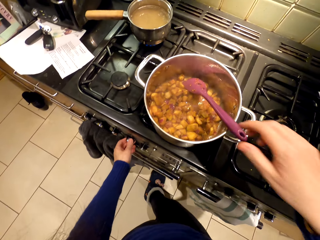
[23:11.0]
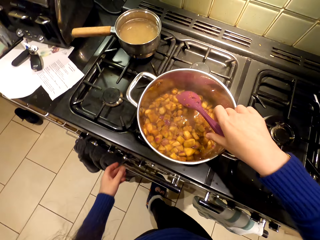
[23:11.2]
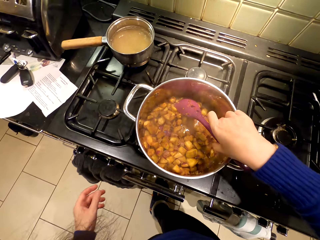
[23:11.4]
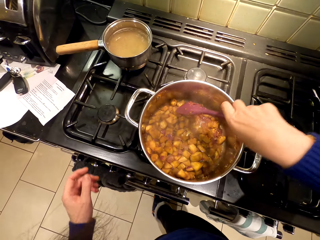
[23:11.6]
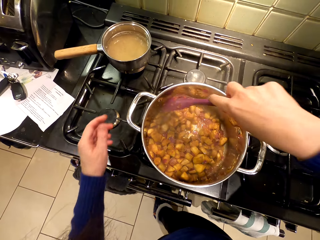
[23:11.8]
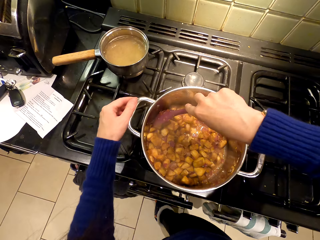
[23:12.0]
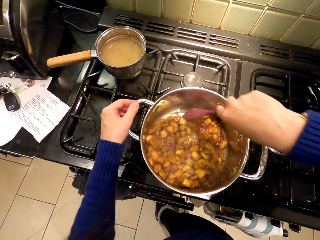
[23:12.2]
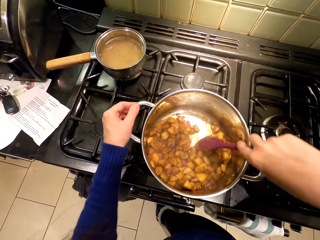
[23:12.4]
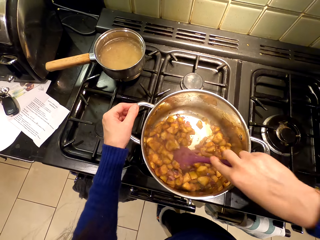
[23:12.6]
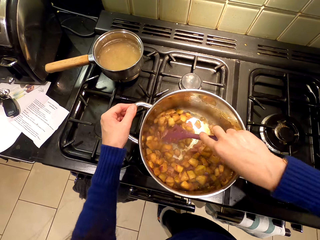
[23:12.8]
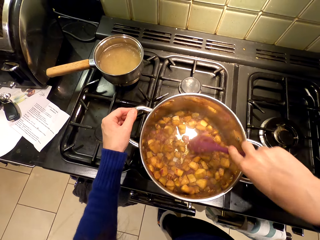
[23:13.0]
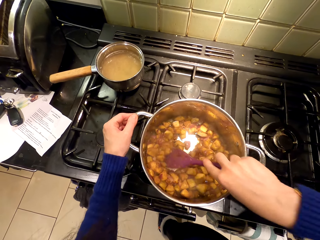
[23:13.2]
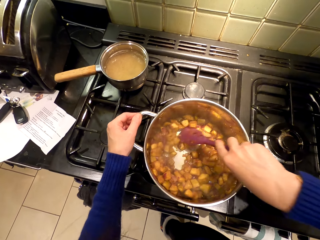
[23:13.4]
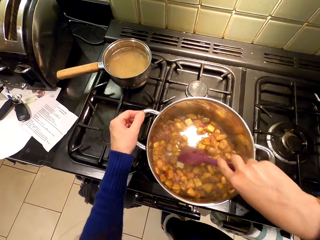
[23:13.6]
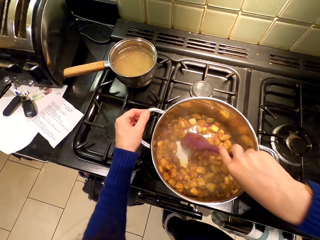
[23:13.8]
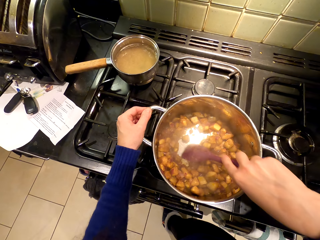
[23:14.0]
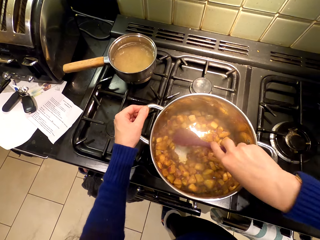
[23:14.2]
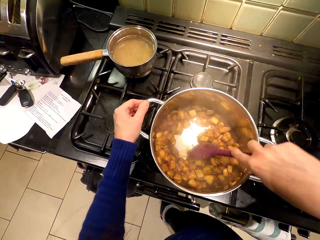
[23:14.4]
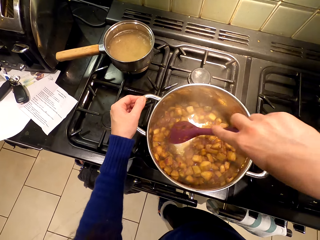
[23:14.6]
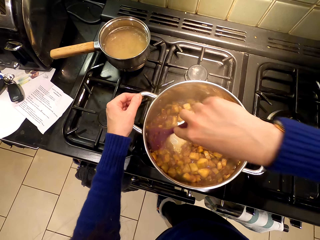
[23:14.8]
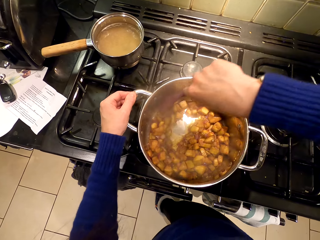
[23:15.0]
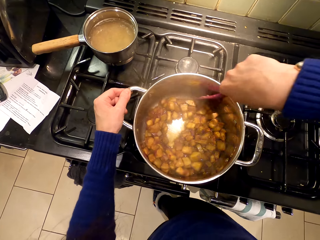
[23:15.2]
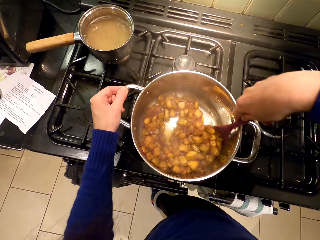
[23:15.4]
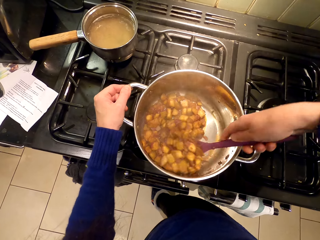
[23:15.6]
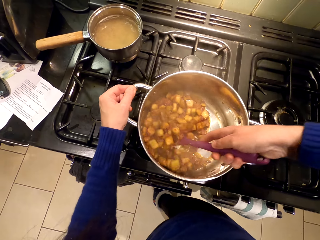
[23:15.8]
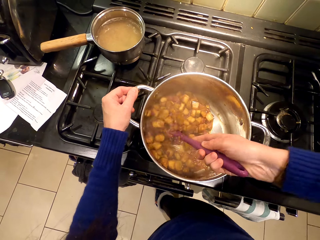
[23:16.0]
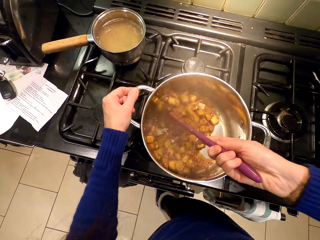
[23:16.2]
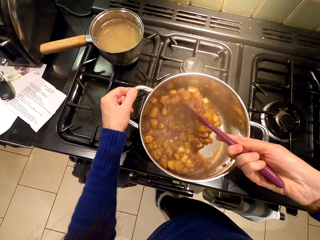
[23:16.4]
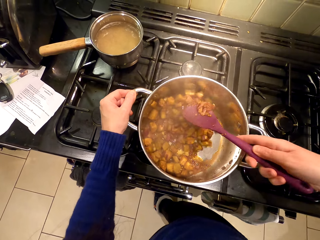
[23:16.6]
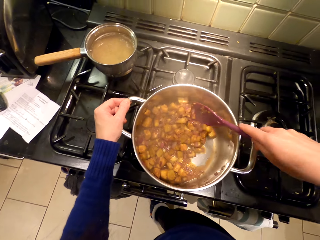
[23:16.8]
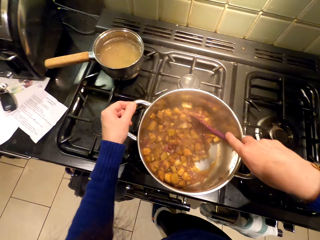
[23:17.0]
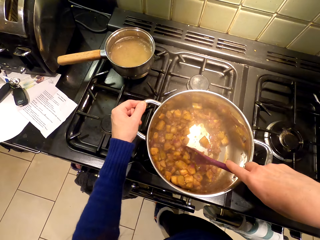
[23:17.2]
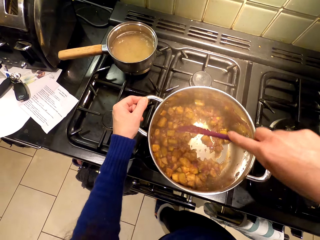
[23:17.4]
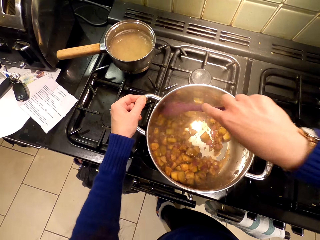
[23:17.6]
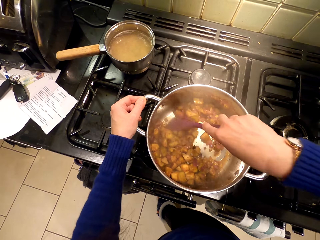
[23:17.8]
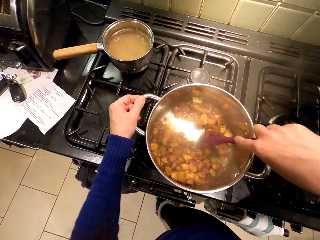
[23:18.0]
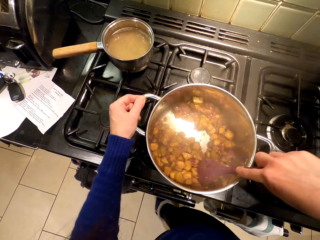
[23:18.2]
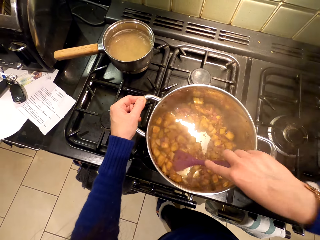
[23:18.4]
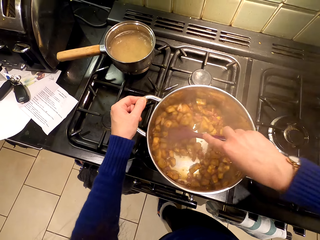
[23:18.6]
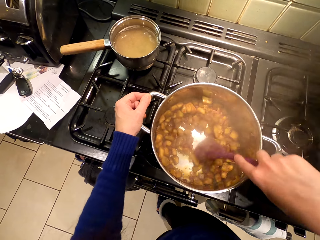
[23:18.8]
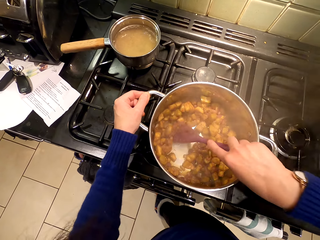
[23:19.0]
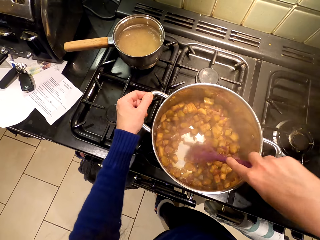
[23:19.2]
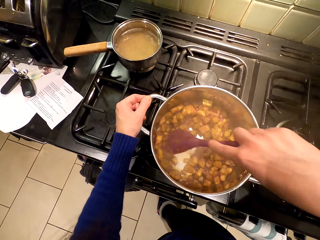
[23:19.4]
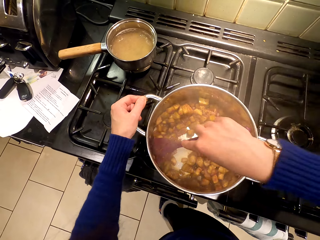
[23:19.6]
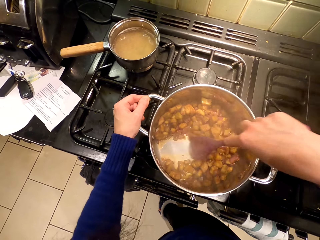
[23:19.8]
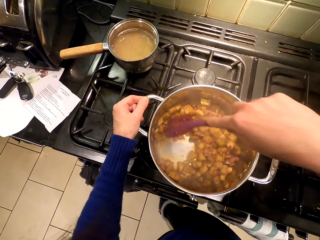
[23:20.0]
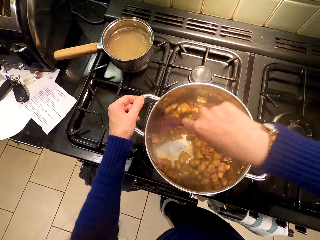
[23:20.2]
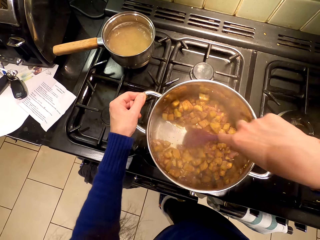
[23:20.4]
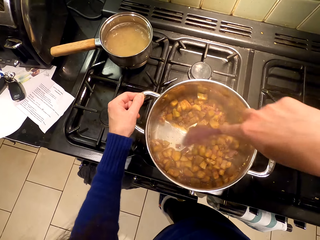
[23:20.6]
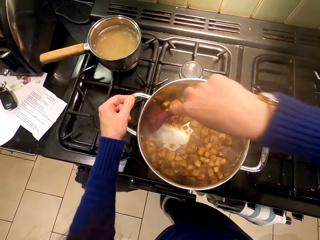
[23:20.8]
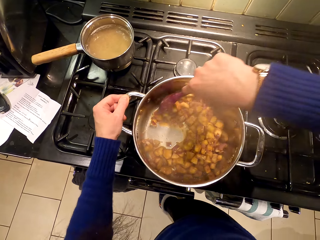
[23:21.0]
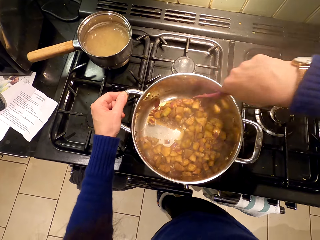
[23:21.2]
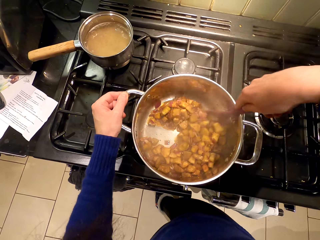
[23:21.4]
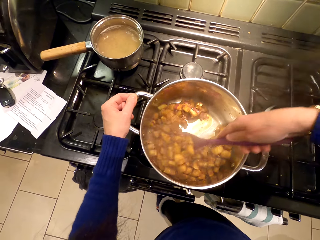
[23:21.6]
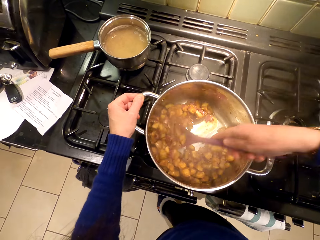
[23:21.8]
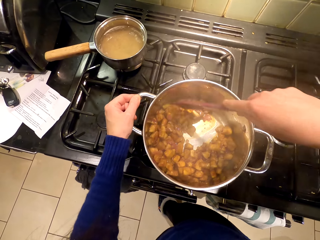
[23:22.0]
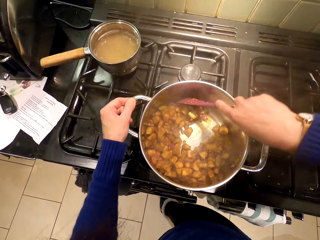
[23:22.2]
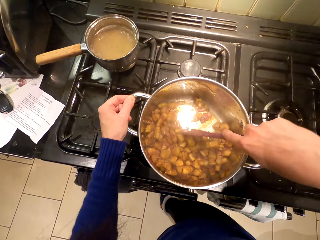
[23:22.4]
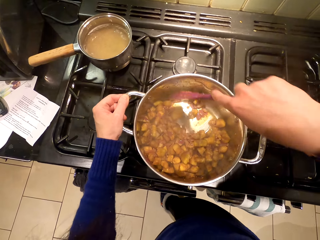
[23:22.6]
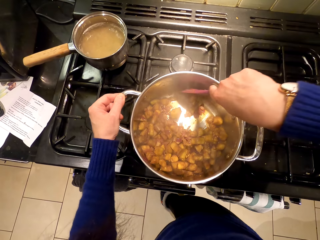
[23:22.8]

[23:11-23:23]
The camera wearer switches on the cooker. They stir the food.

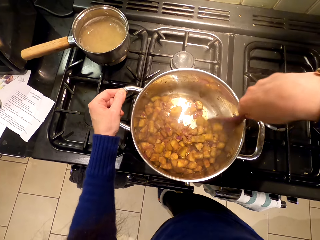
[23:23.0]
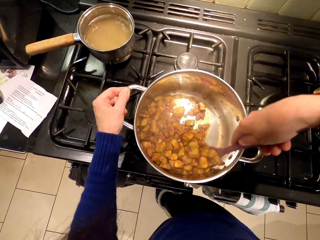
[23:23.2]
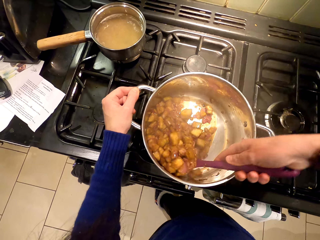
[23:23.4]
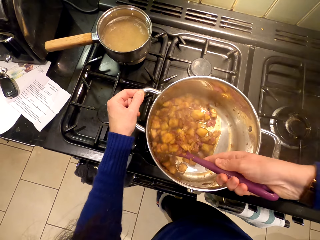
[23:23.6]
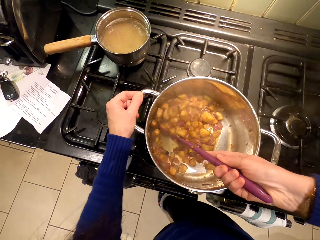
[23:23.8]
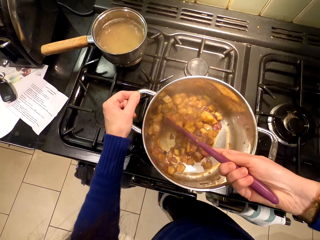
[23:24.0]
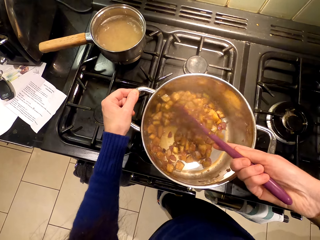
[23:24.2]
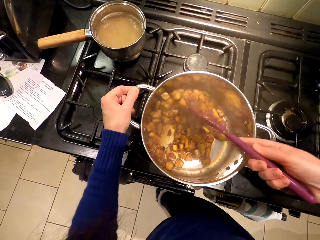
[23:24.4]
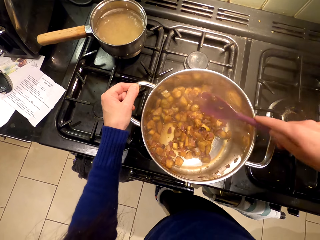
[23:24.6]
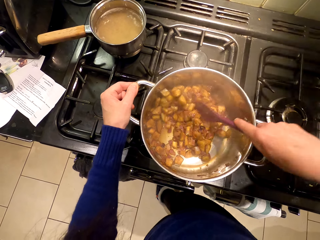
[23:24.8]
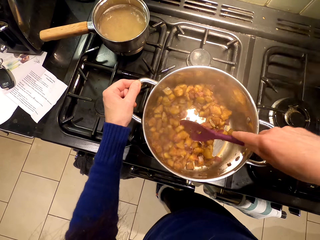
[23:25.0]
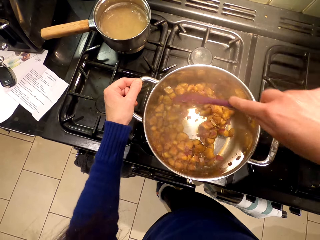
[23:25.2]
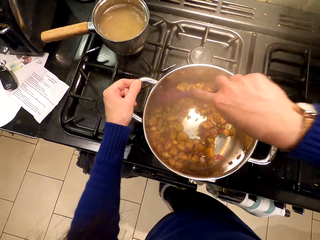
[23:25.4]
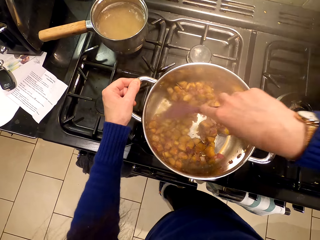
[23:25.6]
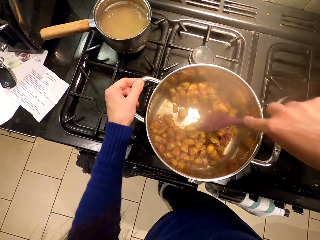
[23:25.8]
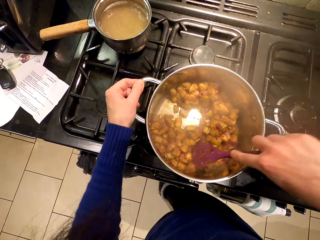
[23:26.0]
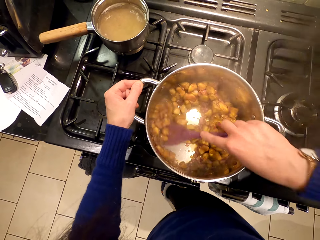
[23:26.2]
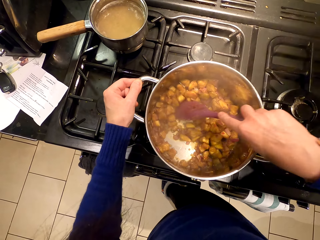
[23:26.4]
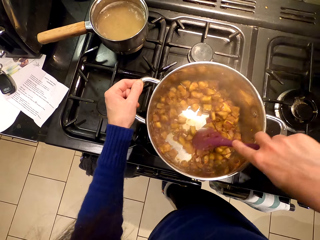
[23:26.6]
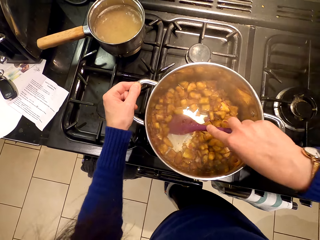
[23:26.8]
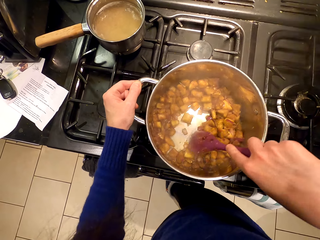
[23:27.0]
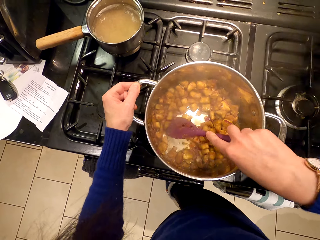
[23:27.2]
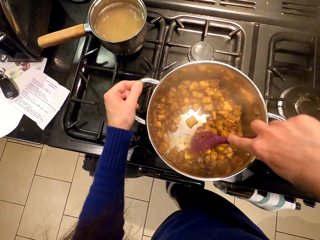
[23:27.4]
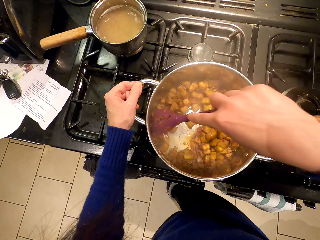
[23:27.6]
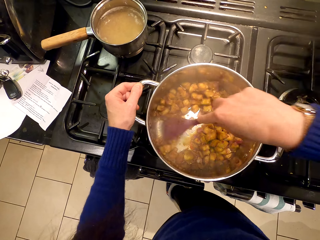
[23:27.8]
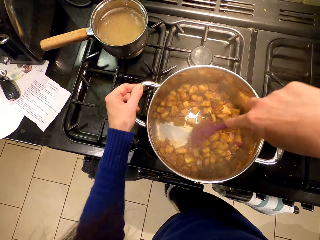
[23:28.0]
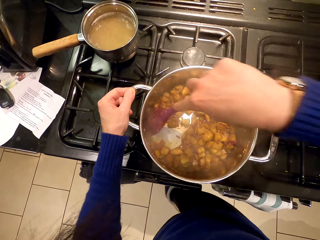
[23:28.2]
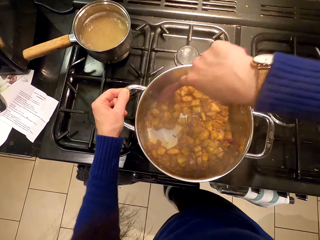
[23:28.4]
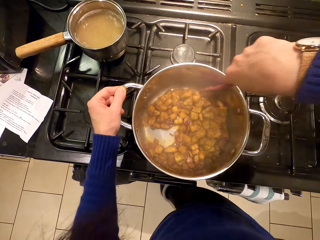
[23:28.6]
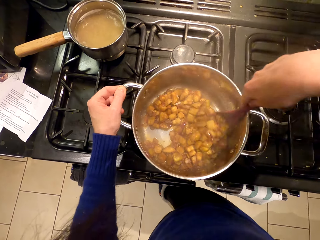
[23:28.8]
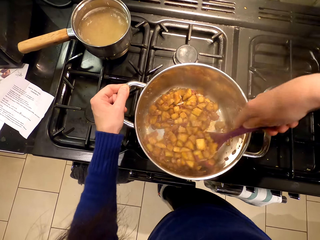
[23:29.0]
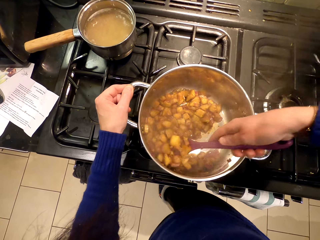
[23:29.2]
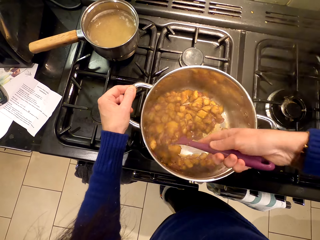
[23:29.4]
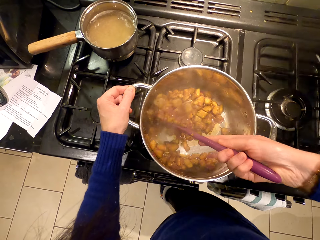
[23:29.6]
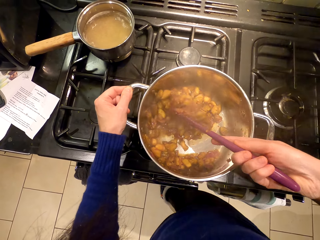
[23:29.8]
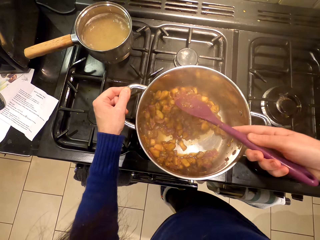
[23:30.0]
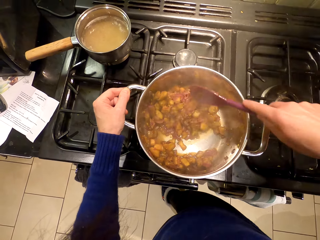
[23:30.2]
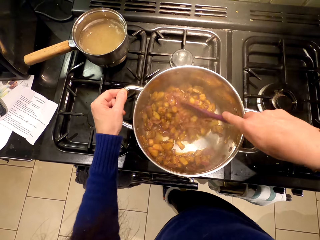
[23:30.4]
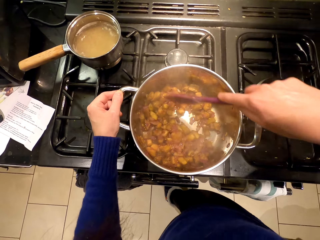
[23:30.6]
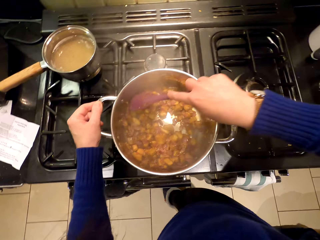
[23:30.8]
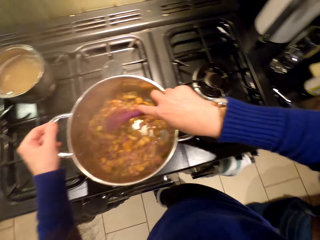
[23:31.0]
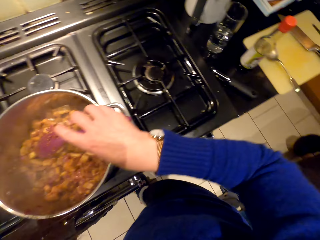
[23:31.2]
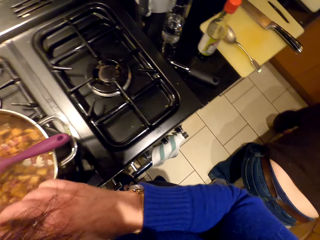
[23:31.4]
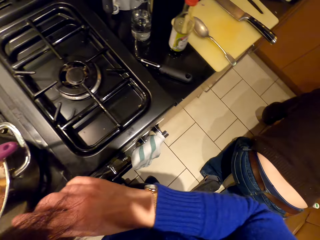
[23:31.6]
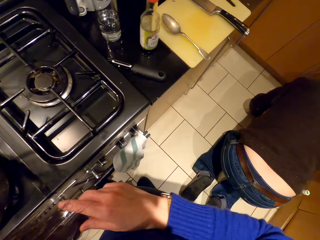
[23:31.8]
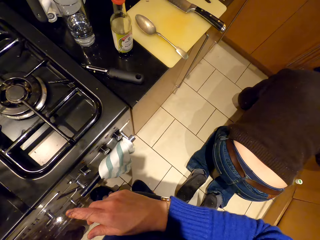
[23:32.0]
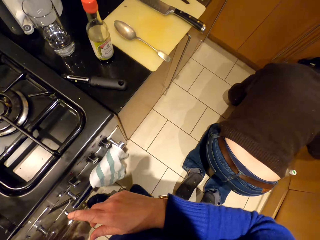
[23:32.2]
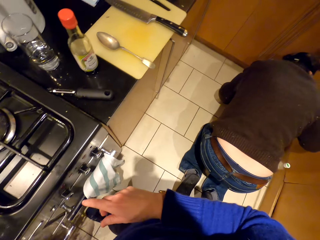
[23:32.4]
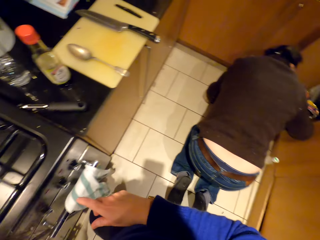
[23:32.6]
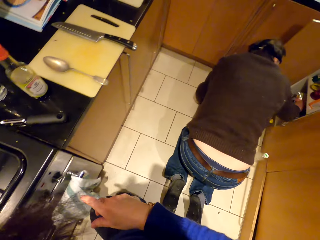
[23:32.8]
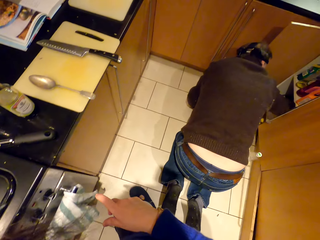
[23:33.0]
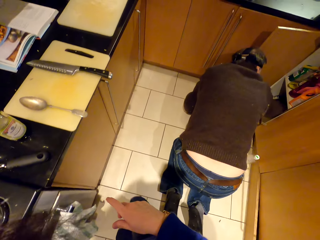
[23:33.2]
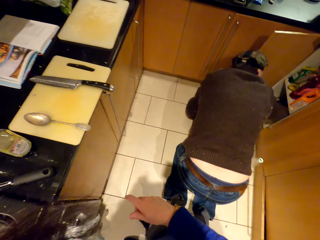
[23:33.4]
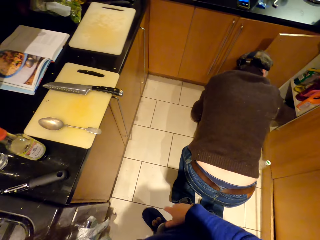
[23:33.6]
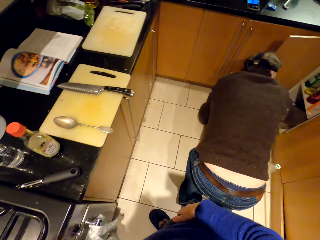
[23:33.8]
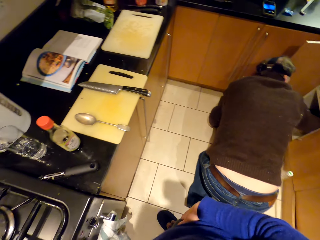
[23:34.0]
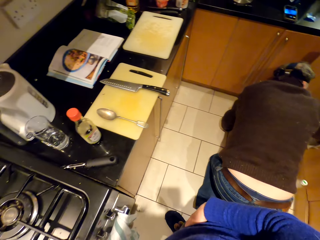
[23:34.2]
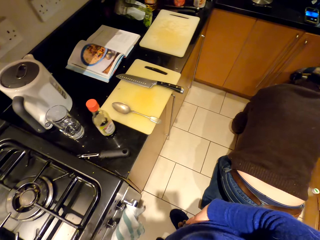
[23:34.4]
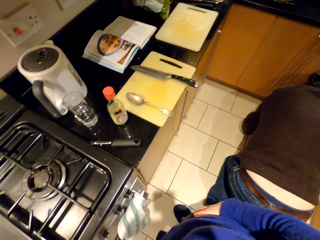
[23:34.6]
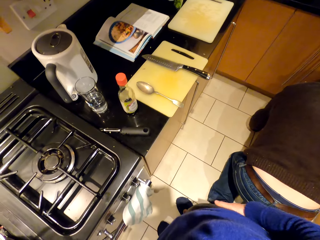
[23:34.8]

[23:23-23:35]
The camera wearer walks around. A person picks something from the cabinet. The camera wearer stands up. They look around.
